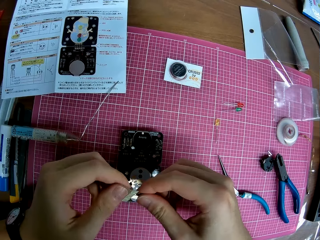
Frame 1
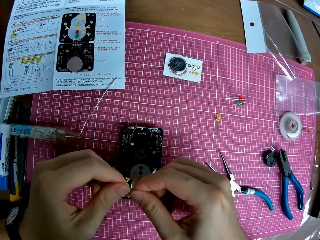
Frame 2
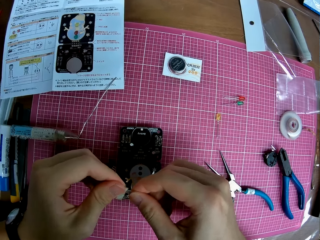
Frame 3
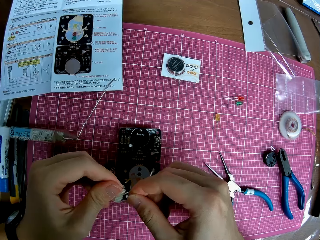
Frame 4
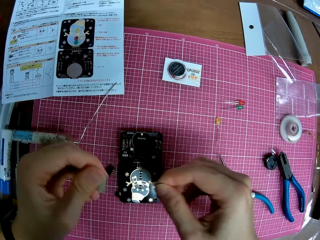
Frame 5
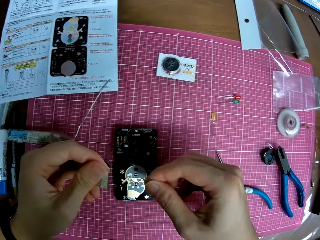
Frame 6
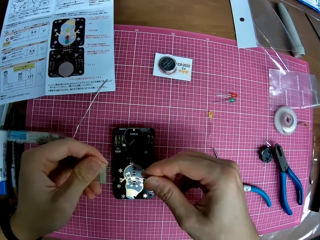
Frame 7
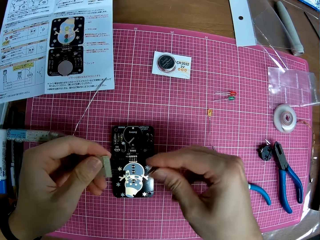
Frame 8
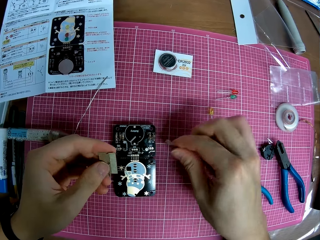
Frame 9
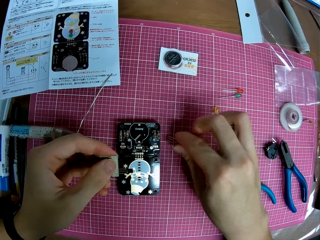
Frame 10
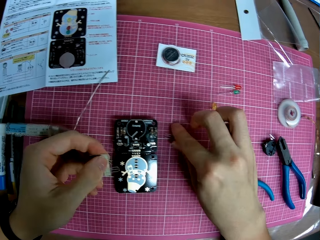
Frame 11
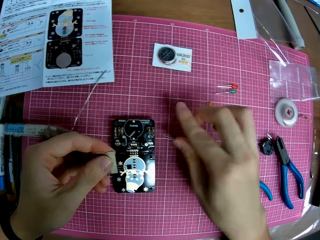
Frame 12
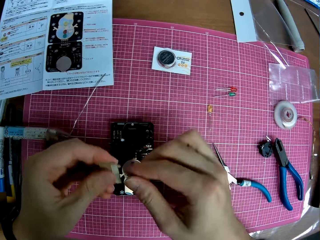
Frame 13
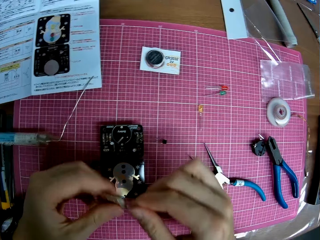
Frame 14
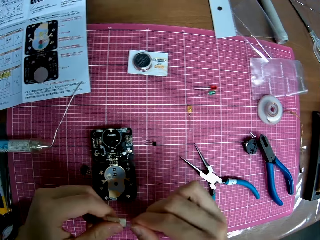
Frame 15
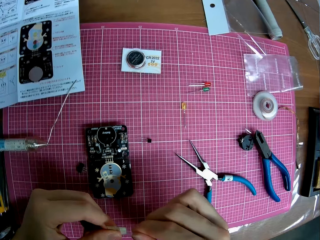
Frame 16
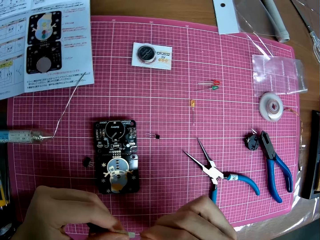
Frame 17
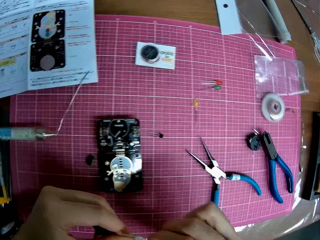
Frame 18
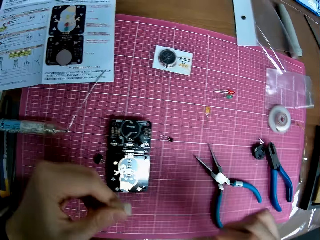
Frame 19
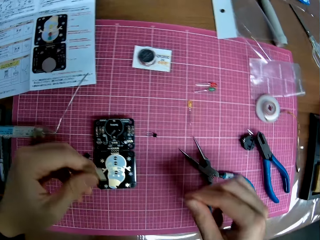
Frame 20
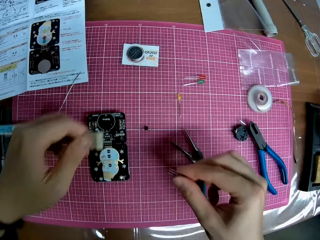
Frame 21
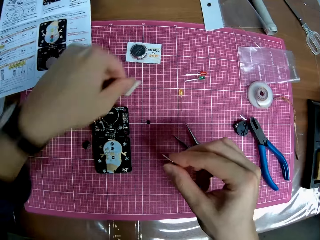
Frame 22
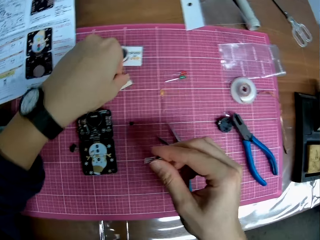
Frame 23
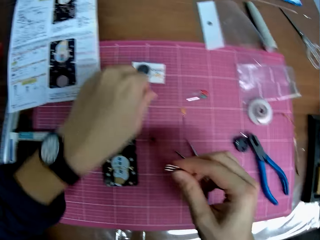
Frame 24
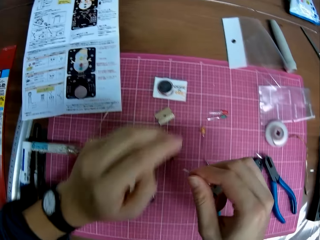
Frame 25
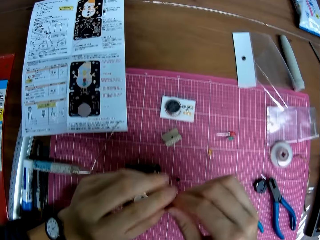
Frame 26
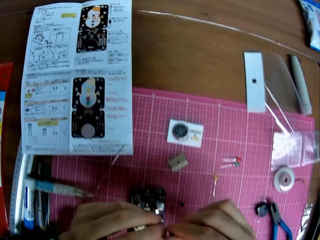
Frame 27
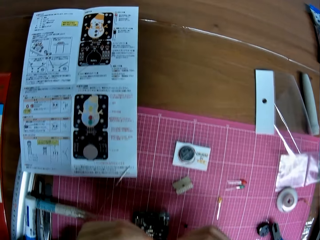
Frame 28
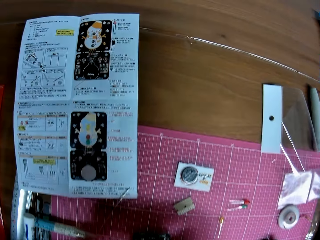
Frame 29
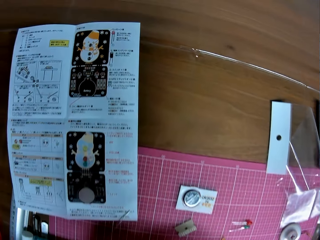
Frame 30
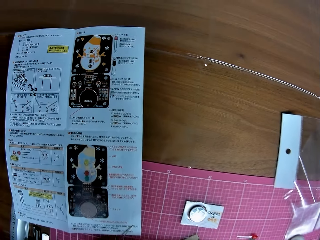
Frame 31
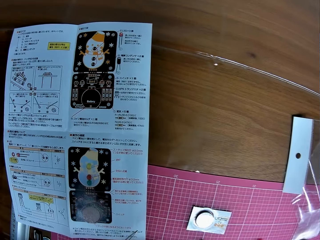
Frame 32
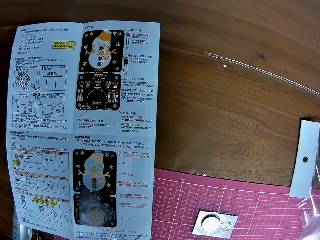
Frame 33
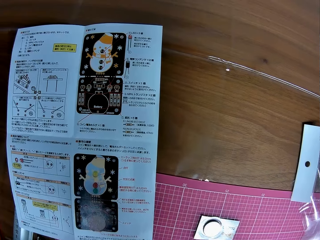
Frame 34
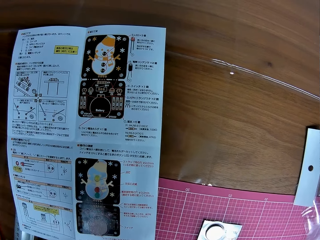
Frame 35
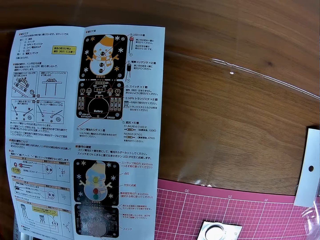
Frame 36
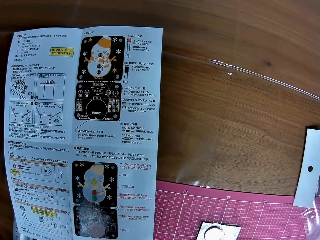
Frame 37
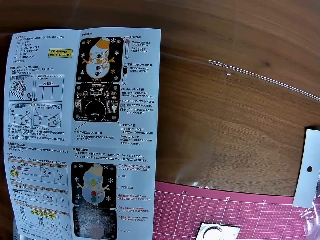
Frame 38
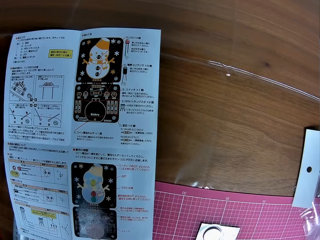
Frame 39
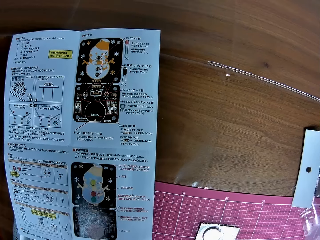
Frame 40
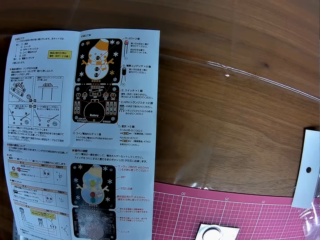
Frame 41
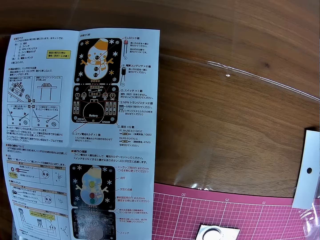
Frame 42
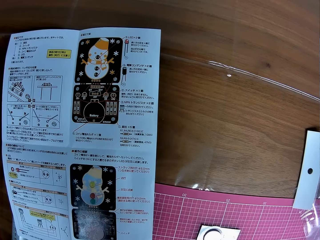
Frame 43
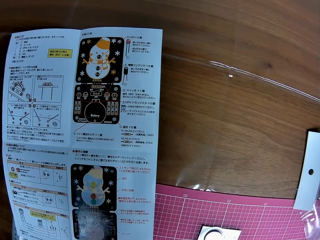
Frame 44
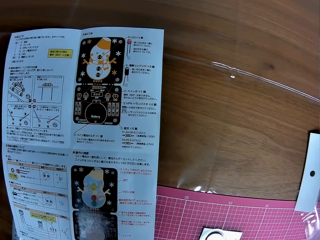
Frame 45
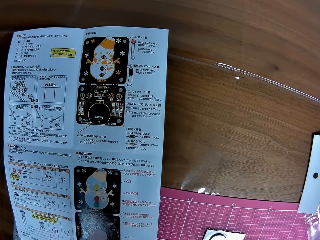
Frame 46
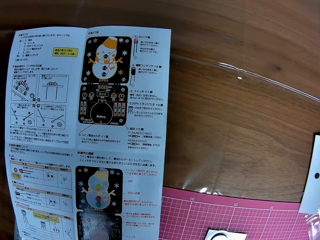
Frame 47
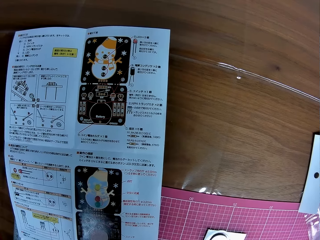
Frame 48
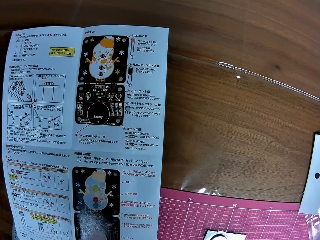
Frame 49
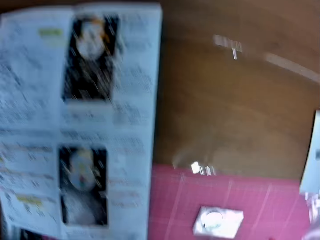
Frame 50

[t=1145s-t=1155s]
The camera wearer removes a piece from the part of the electronic hardware in his hands. He drops the piece from the part of the electronic hardware on the table. He removes another piece from the part of the electronic hardware in his hands. He places the part of the piece from the electronic hardware on the table. He touches something. He adjusts the other piece in his hands. He looks at the manual on the table.

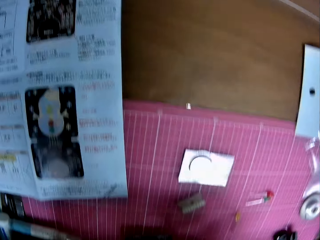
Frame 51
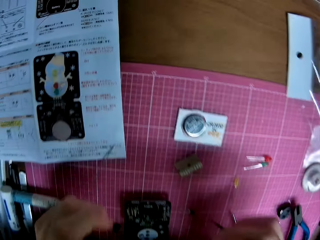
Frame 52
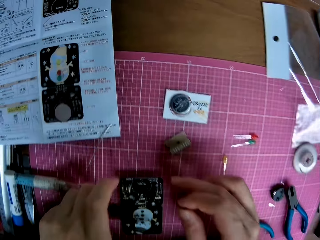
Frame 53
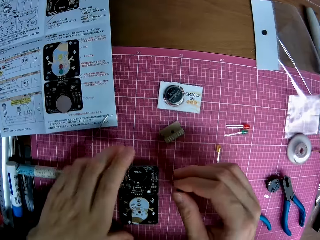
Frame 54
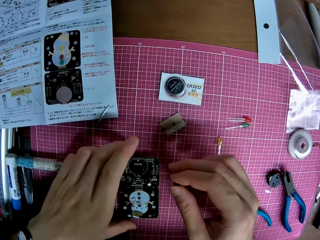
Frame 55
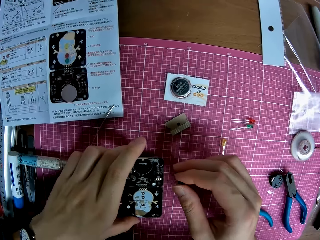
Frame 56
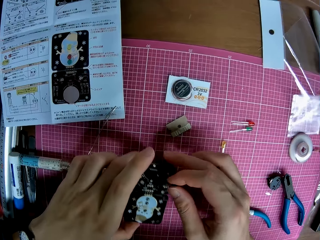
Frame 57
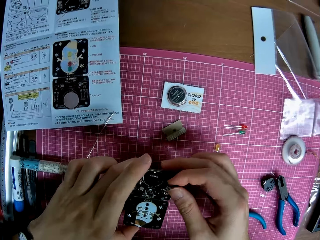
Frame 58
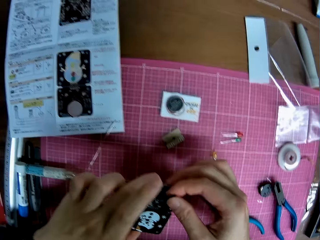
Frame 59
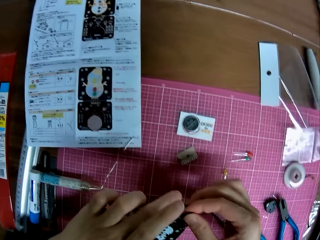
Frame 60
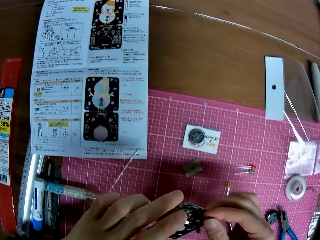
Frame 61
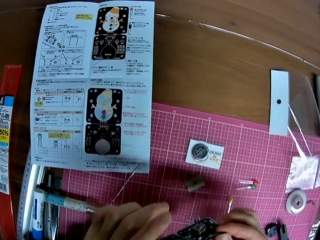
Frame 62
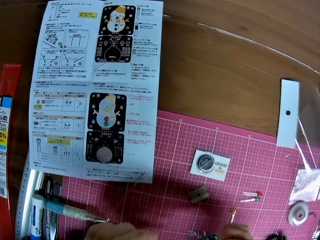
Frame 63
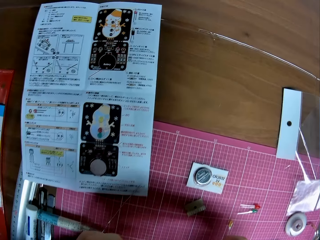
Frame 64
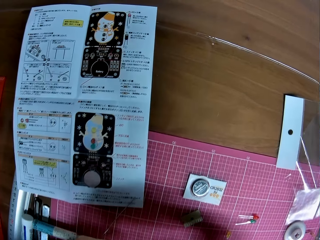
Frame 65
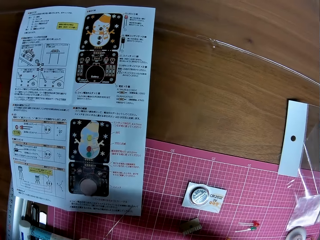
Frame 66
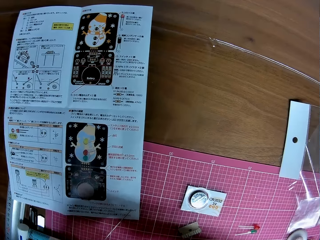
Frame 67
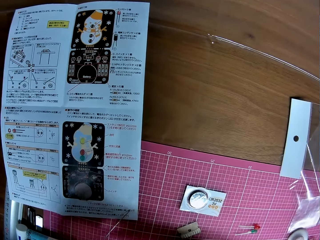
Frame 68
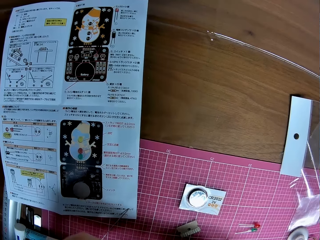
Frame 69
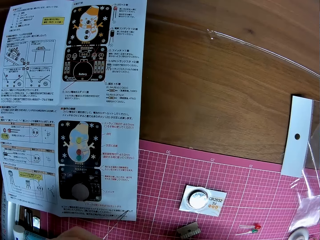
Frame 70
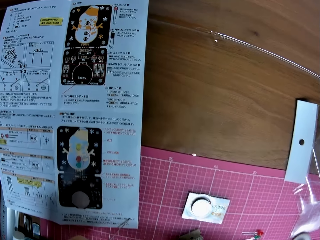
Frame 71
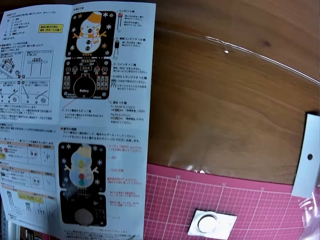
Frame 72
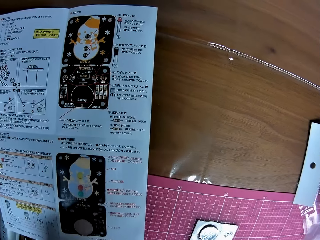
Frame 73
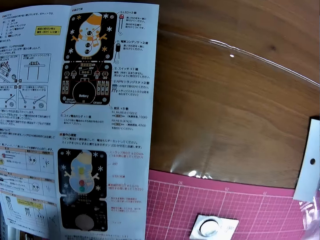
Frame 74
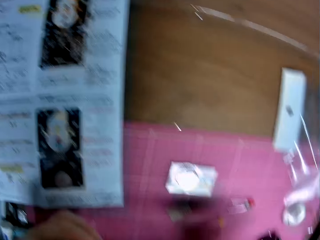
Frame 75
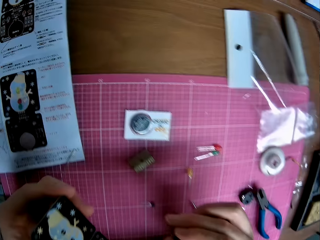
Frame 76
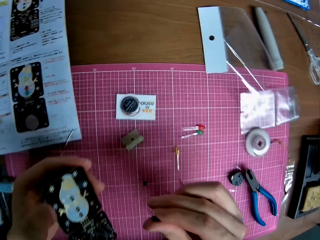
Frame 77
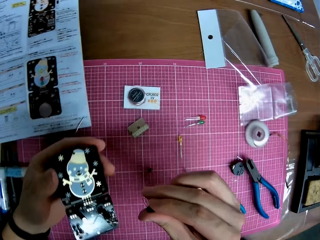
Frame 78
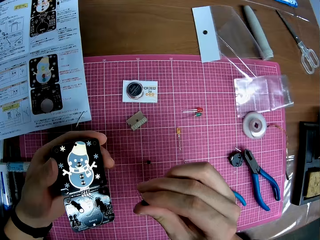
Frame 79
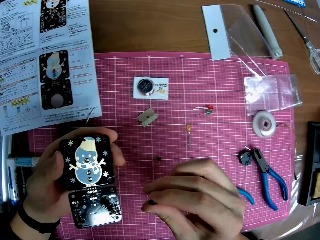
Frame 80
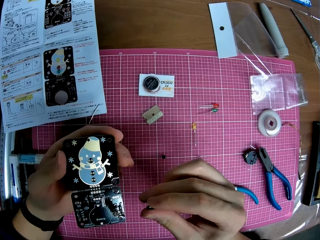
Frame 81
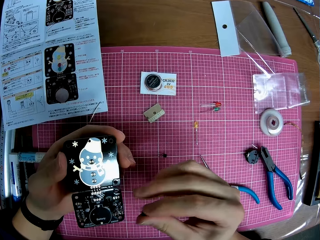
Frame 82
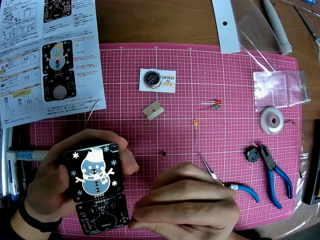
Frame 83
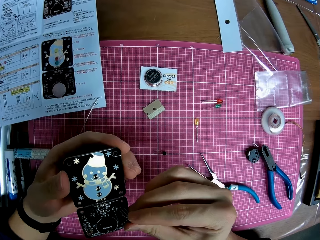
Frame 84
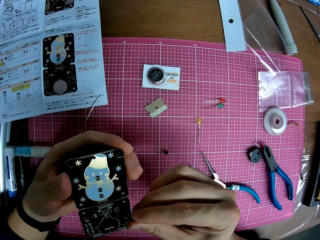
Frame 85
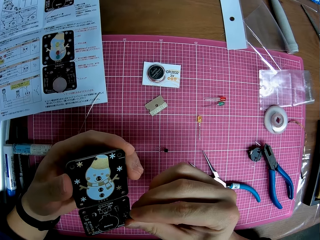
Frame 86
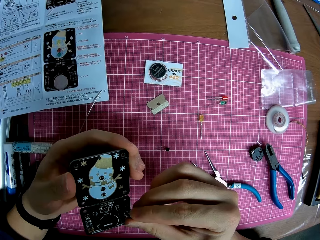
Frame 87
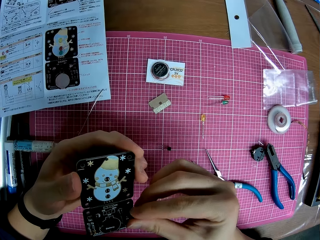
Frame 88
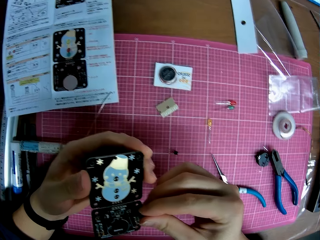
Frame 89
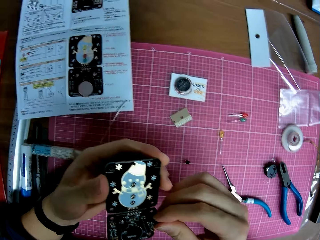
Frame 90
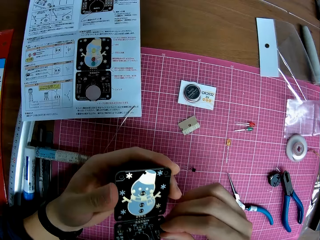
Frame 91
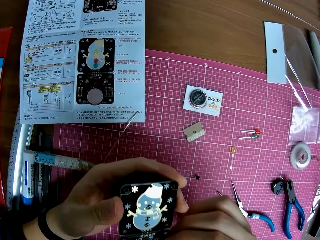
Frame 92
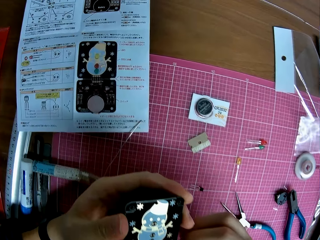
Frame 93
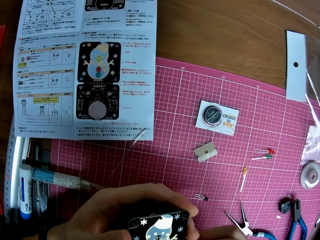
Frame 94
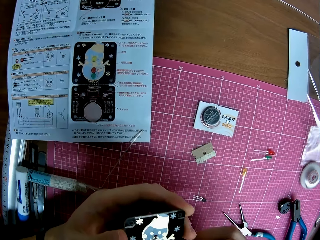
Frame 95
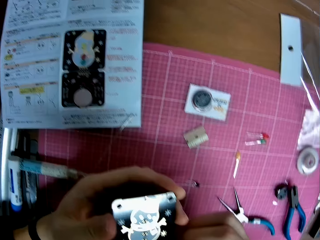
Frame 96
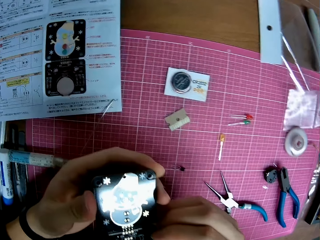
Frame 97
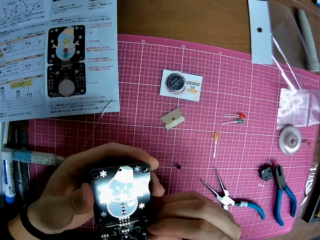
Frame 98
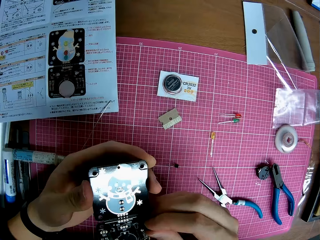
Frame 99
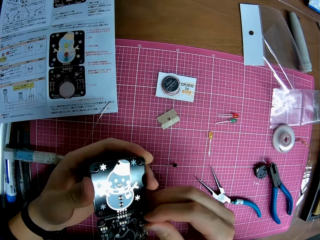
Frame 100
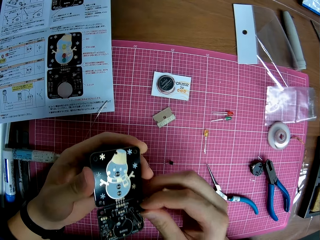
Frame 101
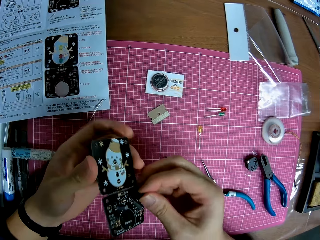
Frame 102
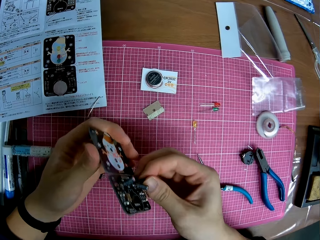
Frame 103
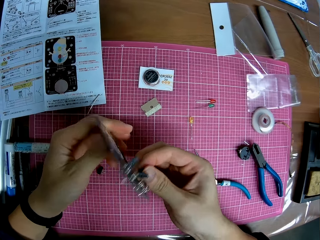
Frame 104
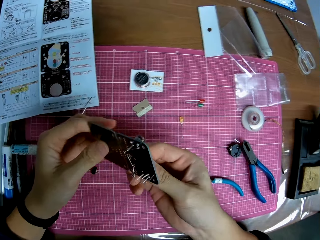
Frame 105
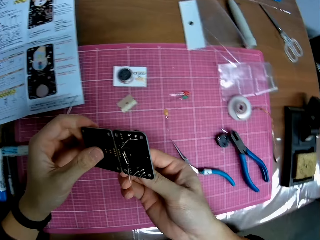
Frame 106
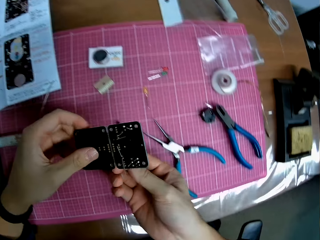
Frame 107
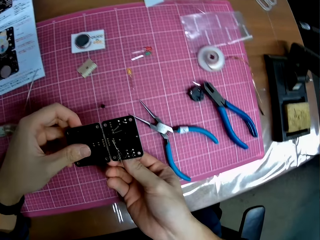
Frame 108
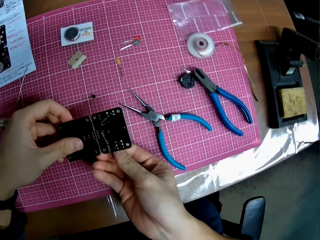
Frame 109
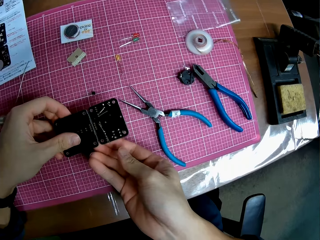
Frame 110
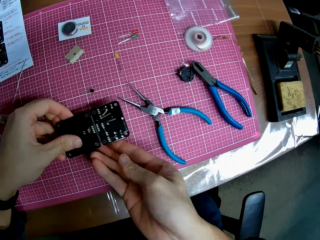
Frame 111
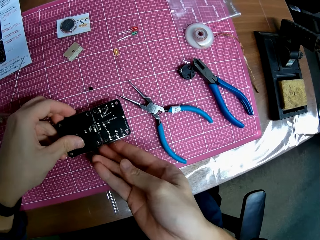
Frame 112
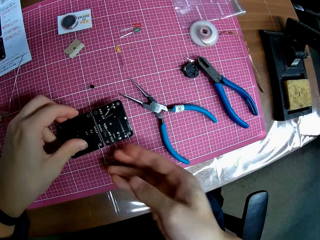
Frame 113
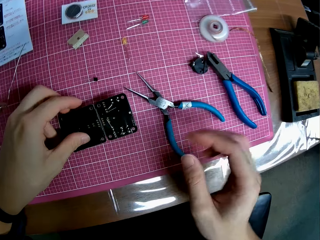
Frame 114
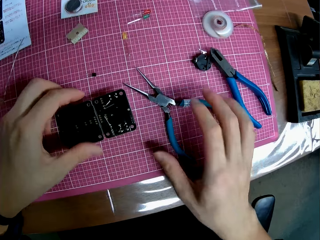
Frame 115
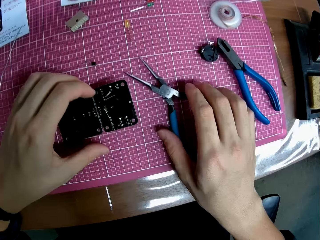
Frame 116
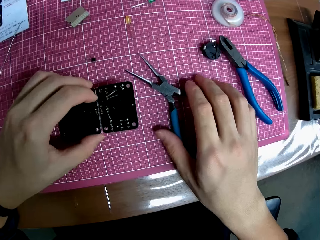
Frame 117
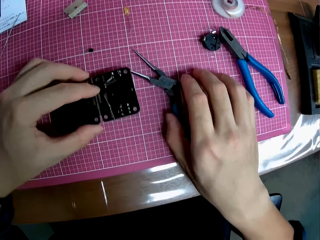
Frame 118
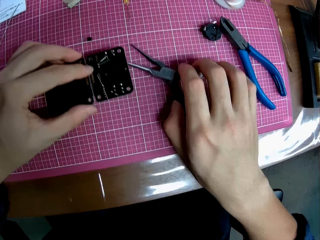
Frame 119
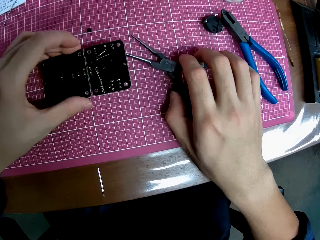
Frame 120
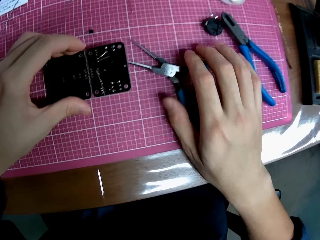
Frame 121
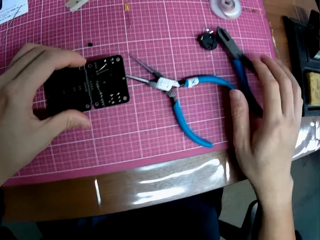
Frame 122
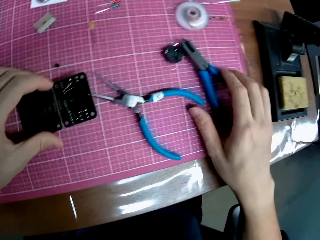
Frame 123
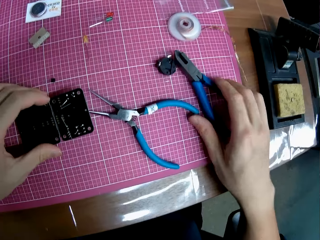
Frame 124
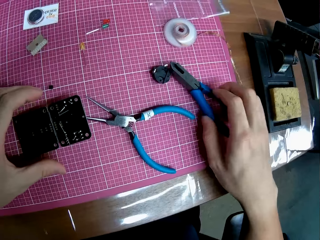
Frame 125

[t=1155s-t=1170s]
The camera wearer lifts the motherboard. He adjusts the electronic hardware on the table. He puts something on the motherboard. He looks at the manual. He looks at the motherboard. He joins a piece with the electronic hardware in his hands. He looks at the manual. He puts something on the motherboard. He looks at the motherboard. He puts the motherboard on the cutting mat. He touches the pliers. He lifts the motherboard.
